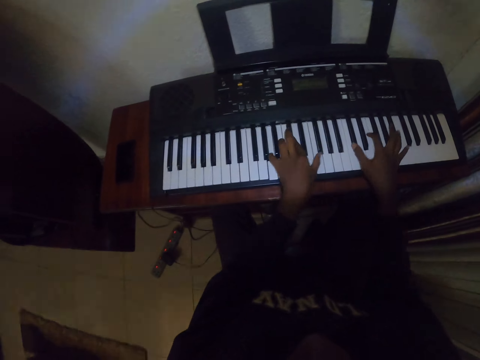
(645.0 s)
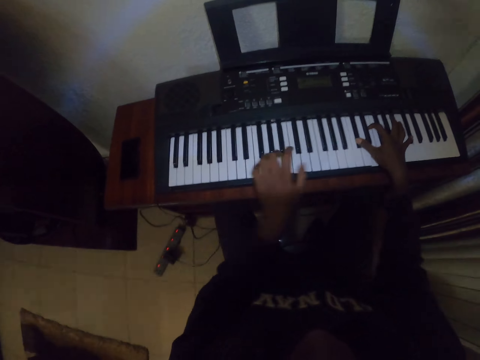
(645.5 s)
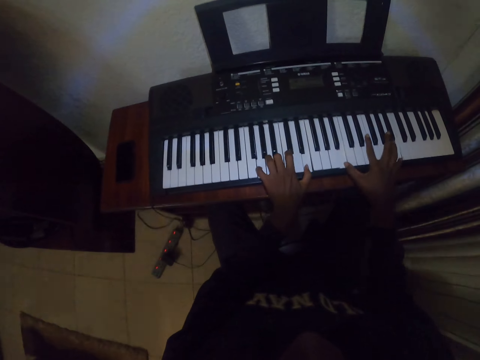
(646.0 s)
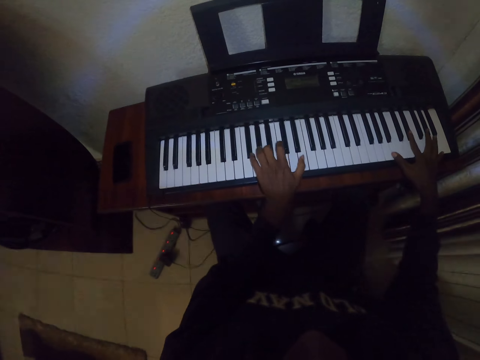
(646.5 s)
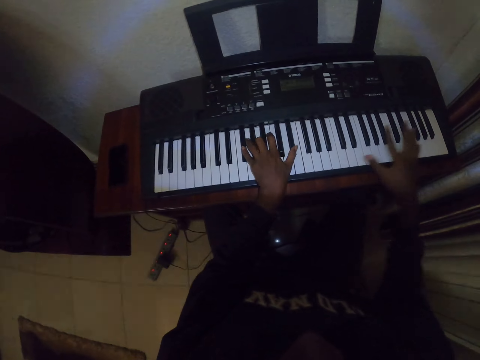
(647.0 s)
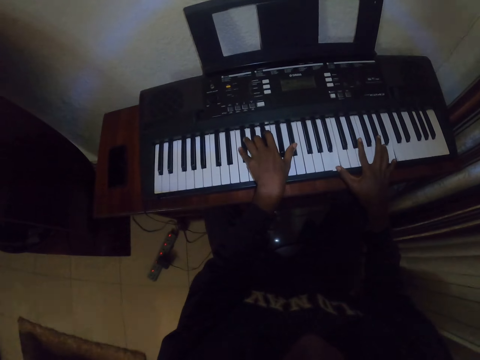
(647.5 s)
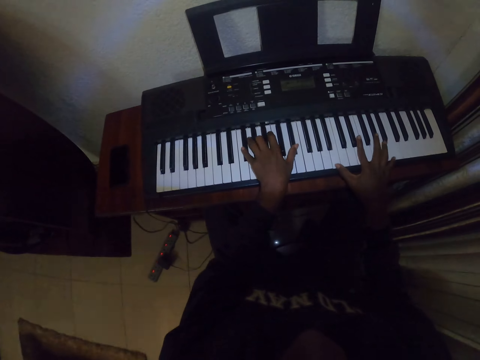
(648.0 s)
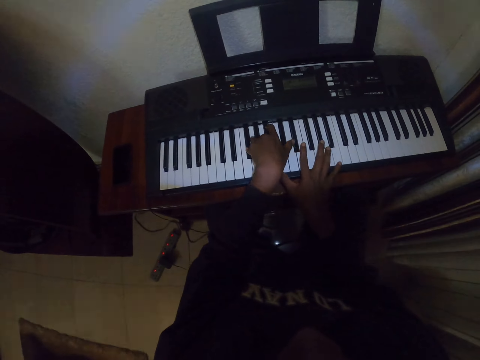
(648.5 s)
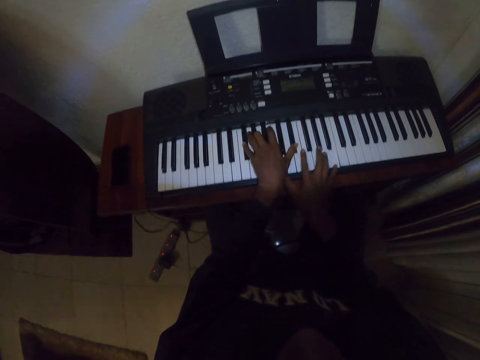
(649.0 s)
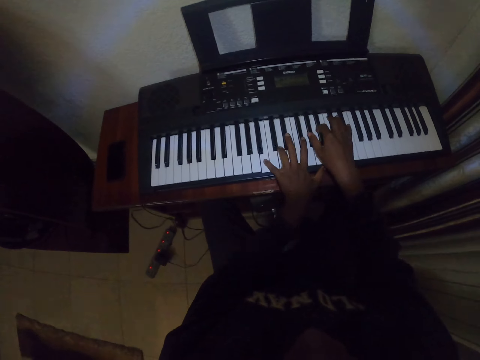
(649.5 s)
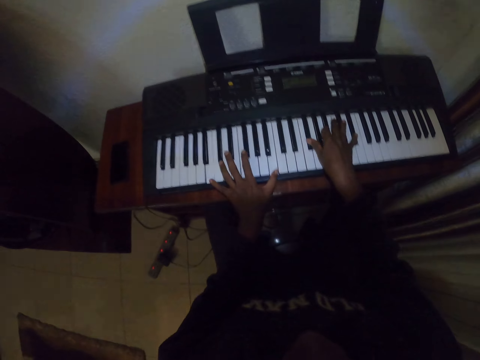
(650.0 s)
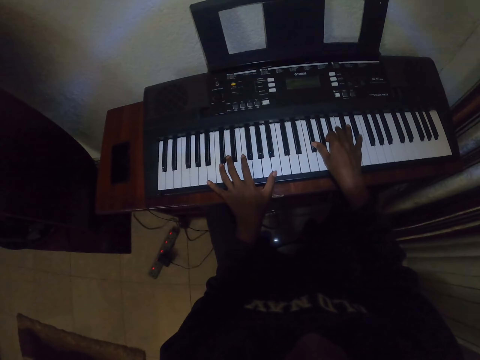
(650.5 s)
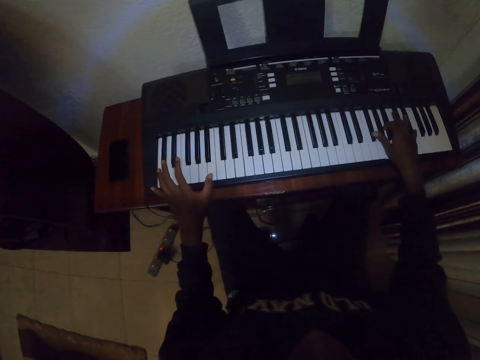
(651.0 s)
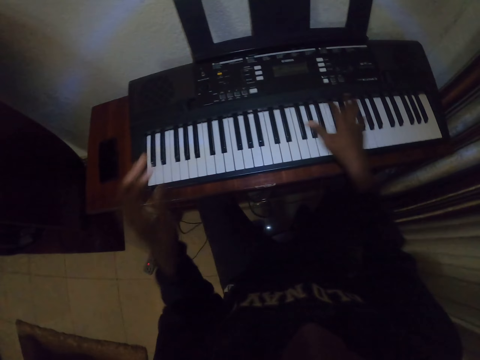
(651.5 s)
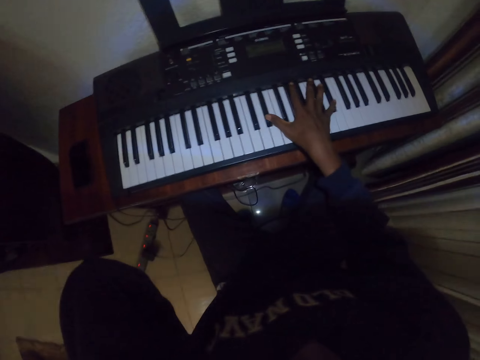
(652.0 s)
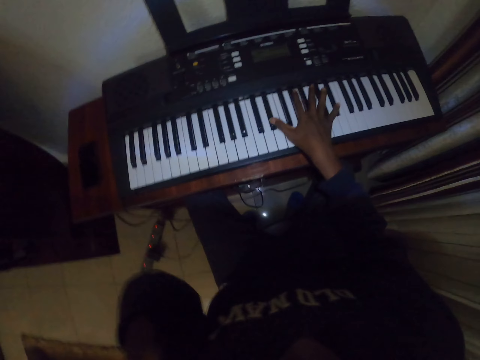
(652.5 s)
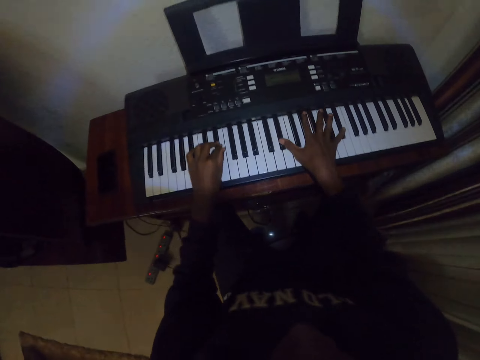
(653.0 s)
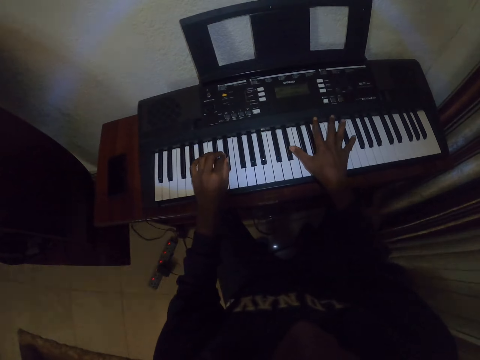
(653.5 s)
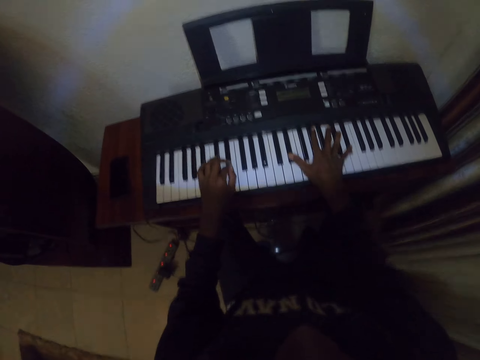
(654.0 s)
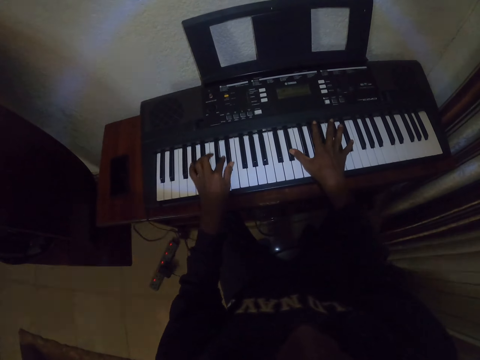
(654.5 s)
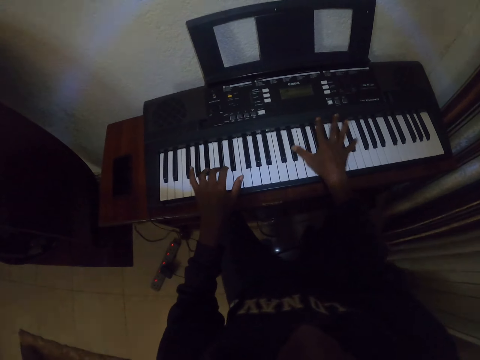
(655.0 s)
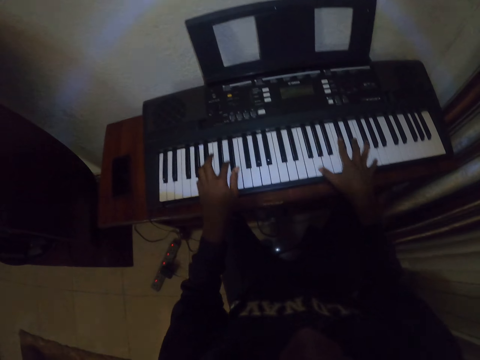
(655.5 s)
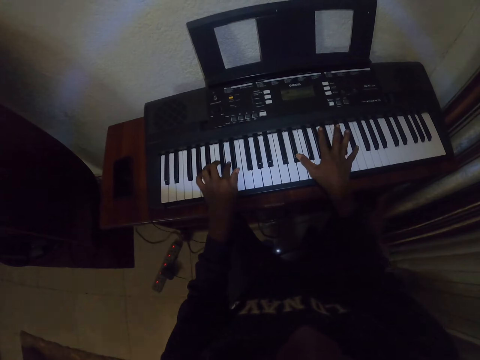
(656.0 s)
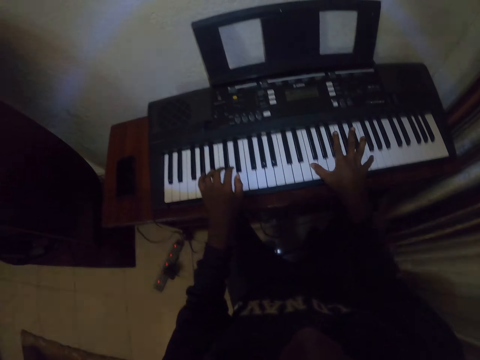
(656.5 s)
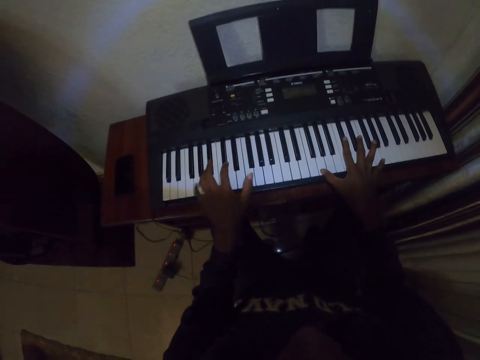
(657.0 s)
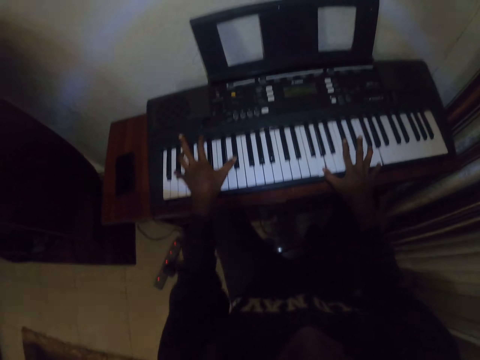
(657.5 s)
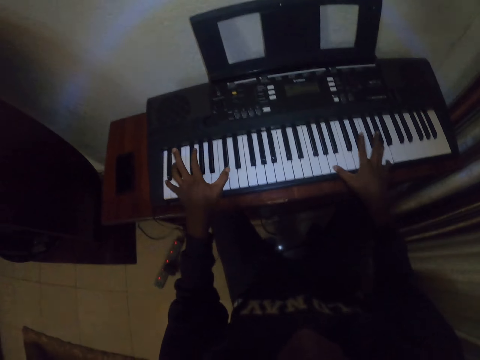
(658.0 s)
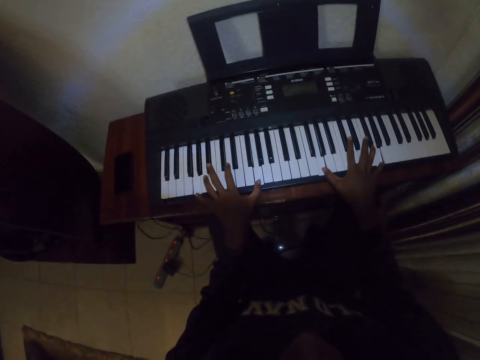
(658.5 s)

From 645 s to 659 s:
The camera wearer holds the camera with the left hand. They lower the left hand. They play the piano keyboard.

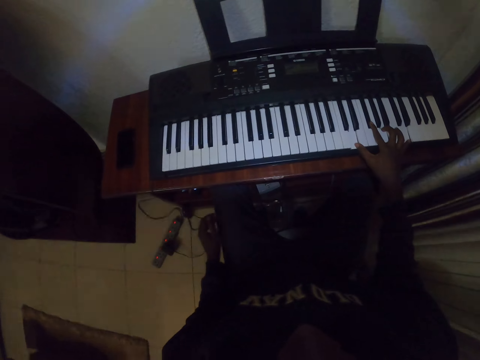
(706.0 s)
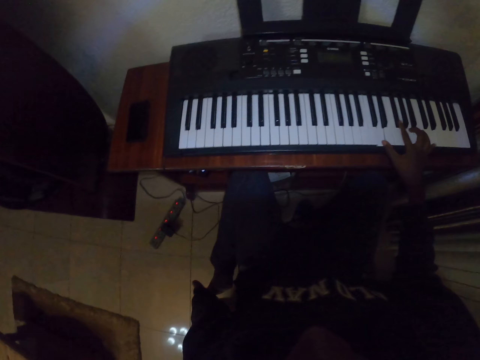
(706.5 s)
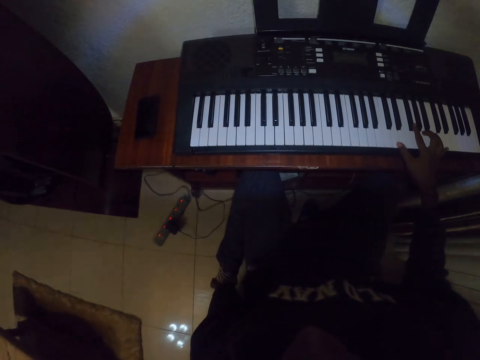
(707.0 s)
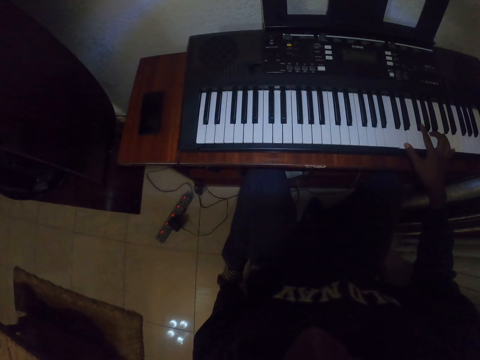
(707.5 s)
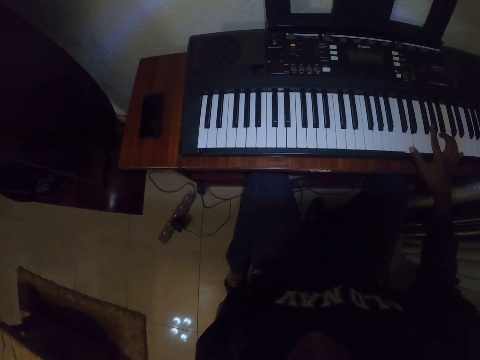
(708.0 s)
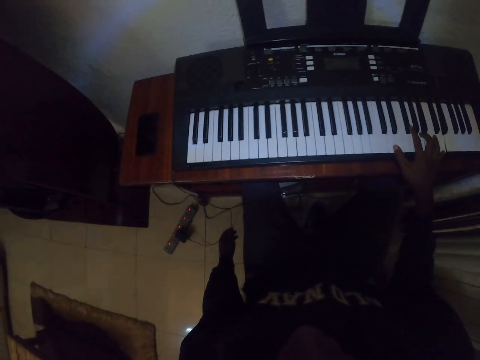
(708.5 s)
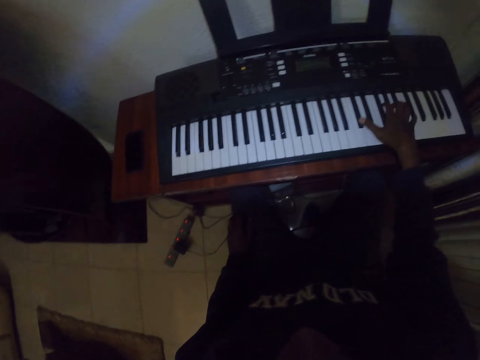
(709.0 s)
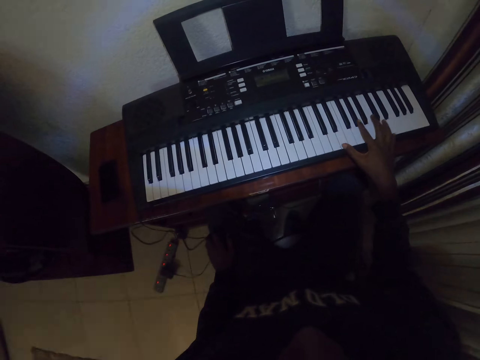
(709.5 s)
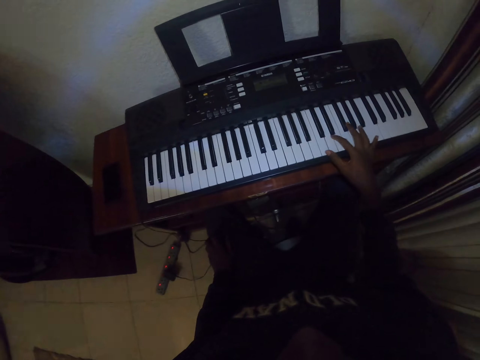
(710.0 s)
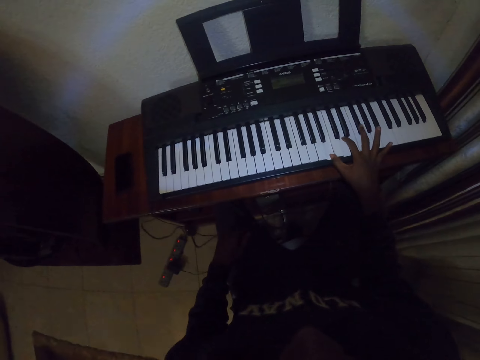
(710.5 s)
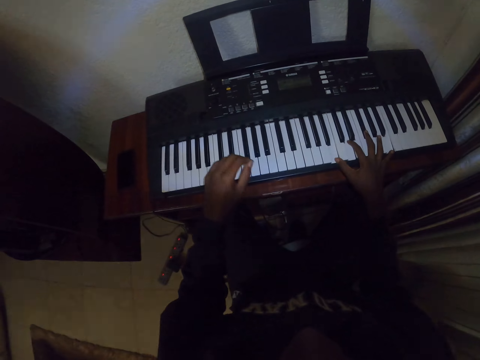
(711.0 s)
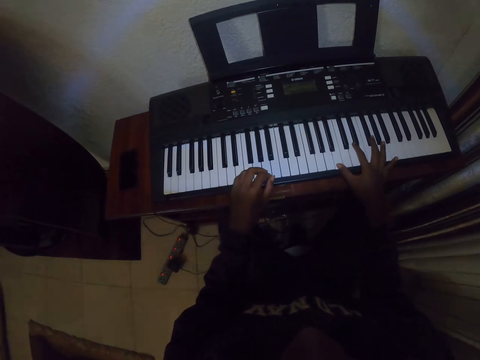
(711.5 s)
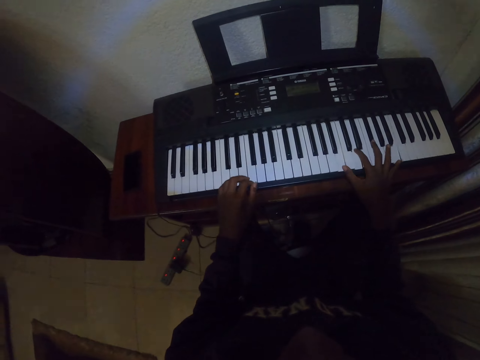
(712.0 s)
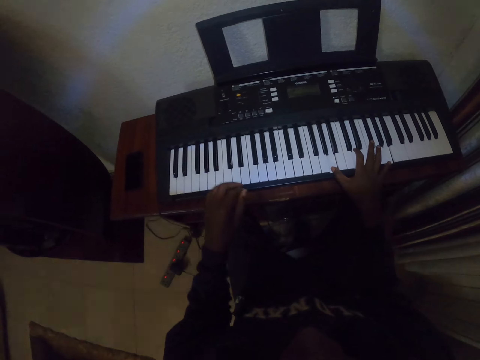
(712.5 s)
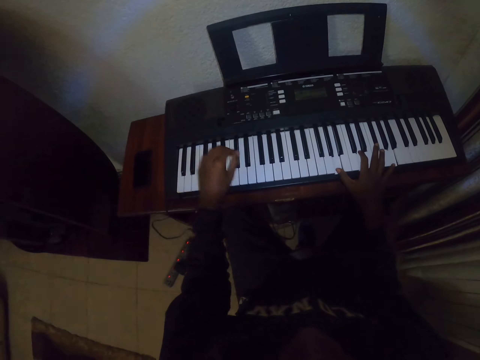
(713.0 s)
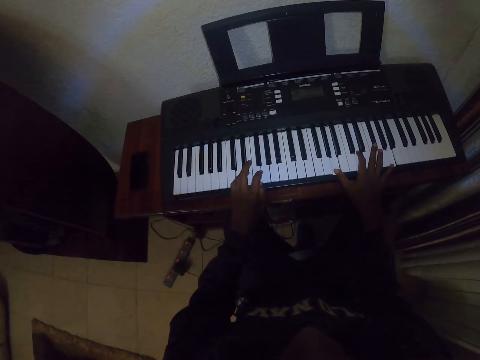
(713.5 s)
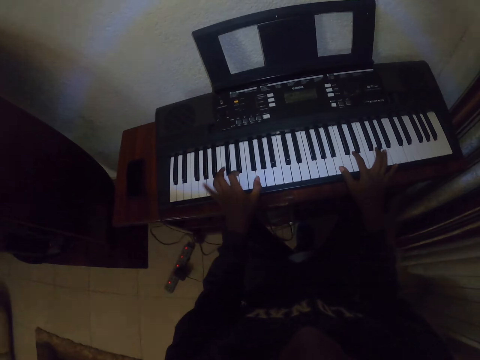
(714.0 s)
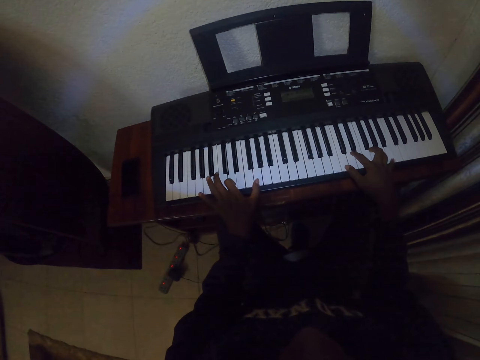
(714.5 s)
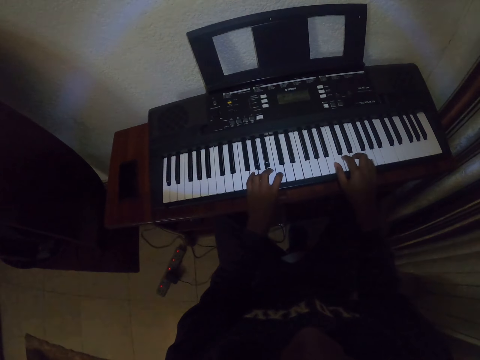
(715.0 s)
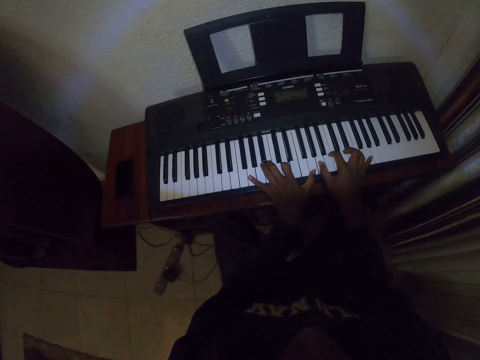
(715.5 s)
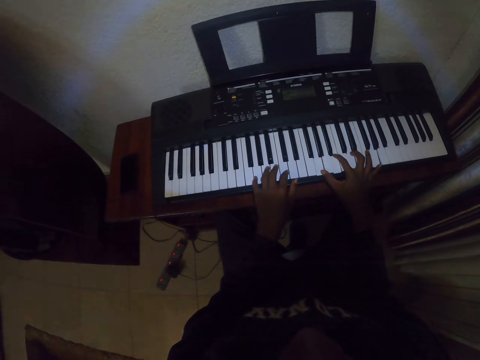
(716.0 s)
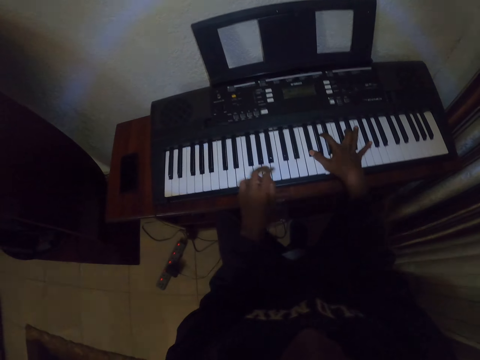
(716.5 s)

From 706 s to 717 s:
The camera wearer holds a shoe with the left hand. They play the piano with the right hand. They place the left hand on the keys.

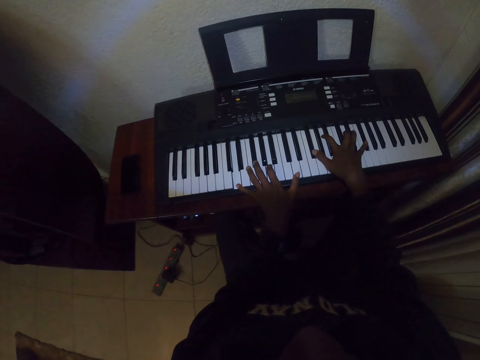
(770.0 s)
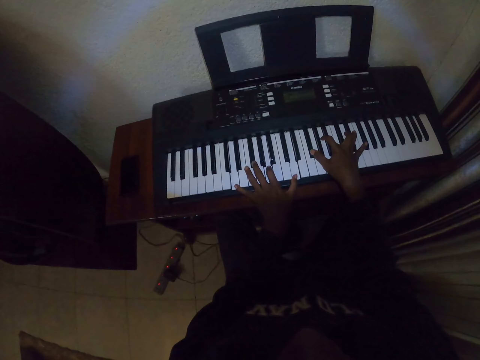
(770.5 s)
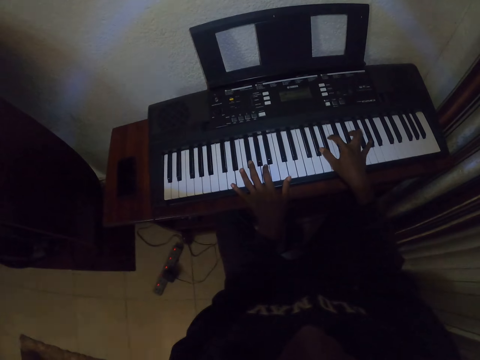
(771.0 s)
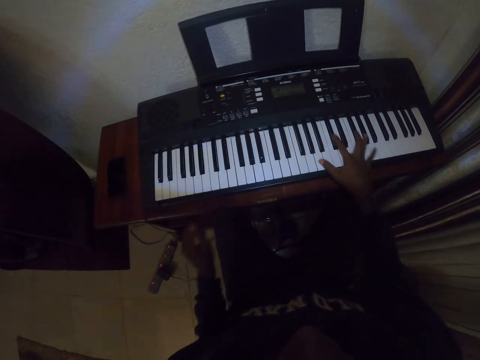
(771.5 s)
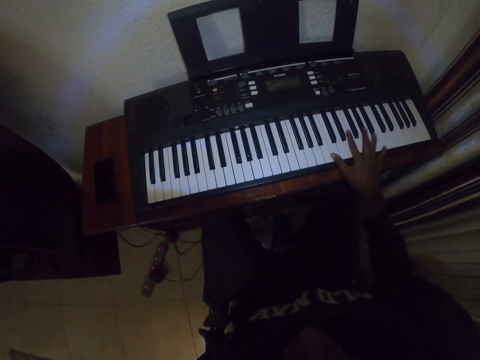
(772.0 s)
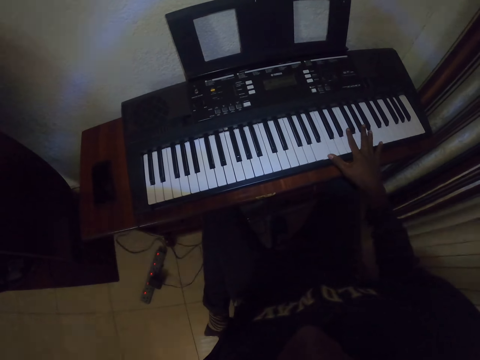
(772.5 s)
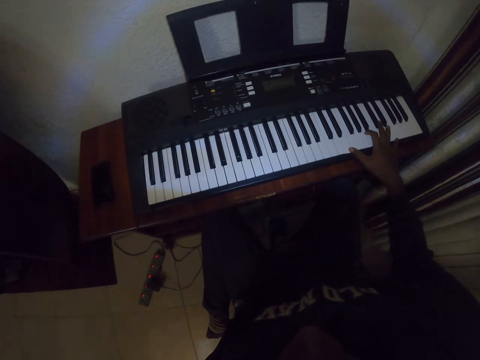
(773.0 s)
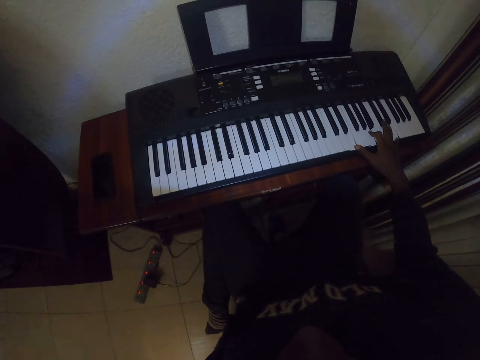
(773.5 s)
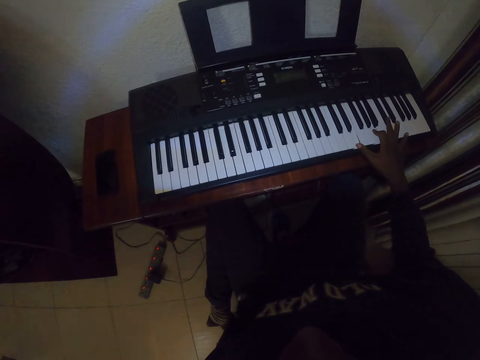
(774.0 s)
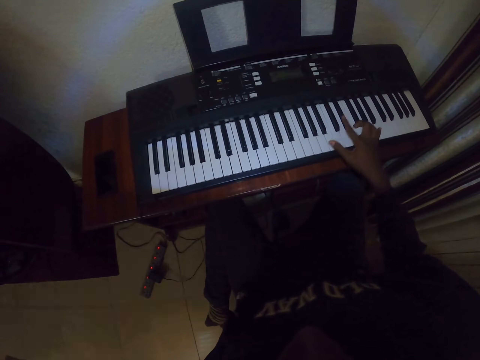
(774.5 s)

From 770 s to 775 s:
The camera wearer removes the left hand from the keys. They hold the foot with the left hand. They play the piano with the right hand.
